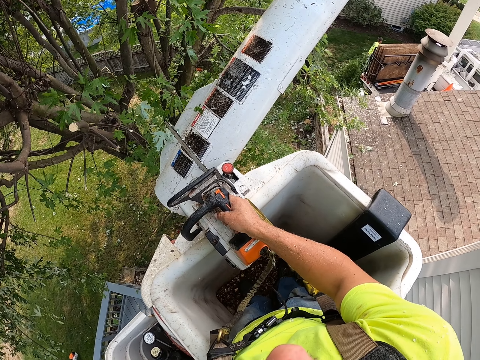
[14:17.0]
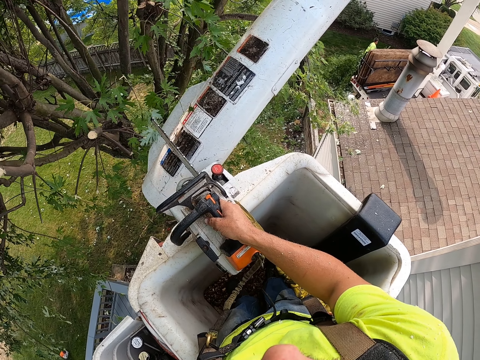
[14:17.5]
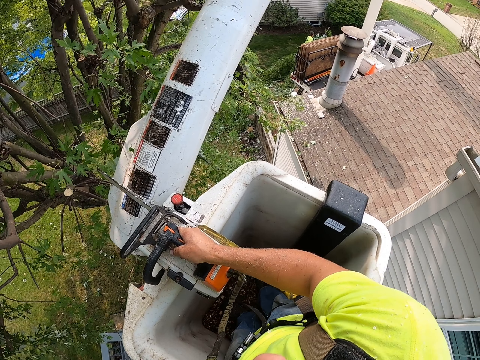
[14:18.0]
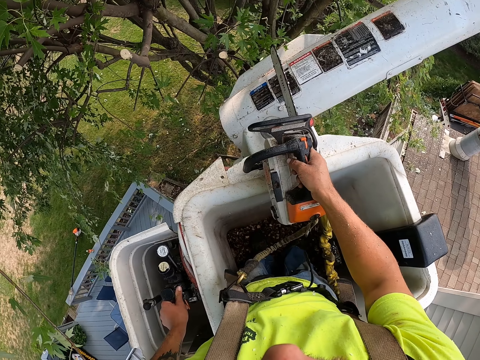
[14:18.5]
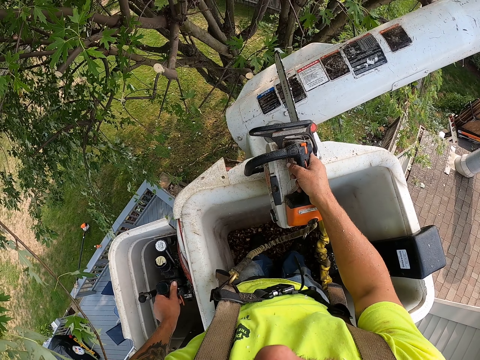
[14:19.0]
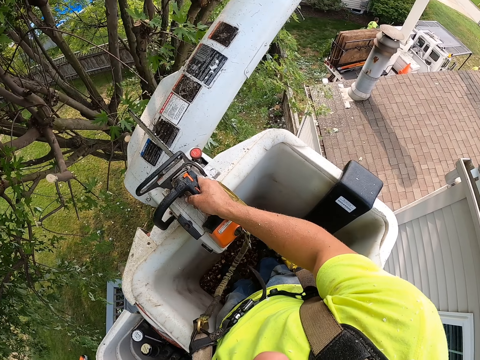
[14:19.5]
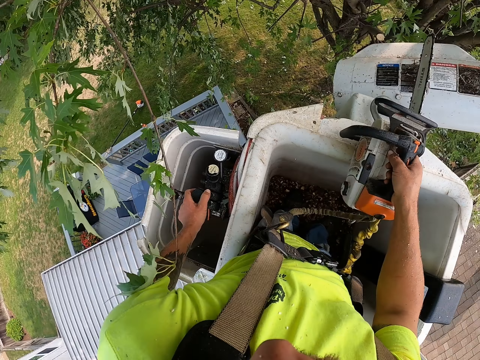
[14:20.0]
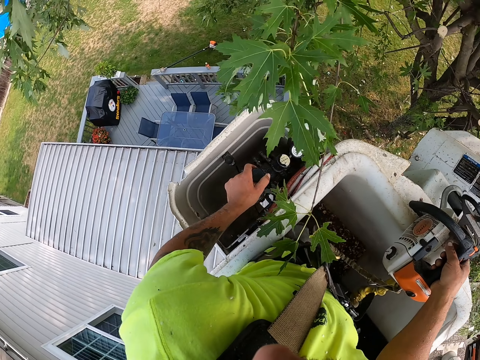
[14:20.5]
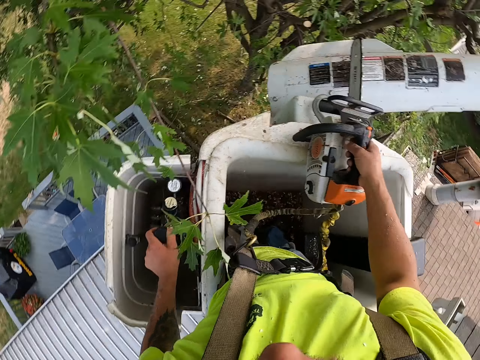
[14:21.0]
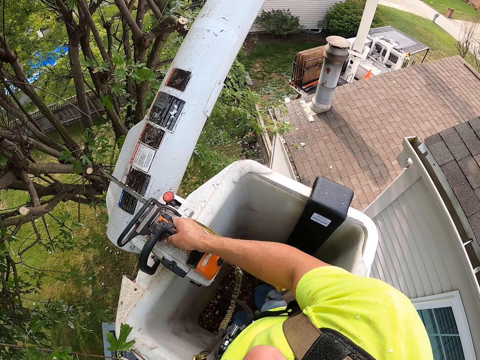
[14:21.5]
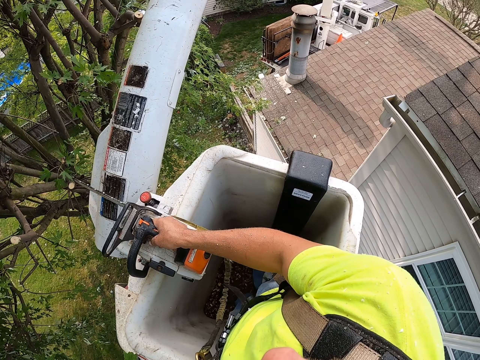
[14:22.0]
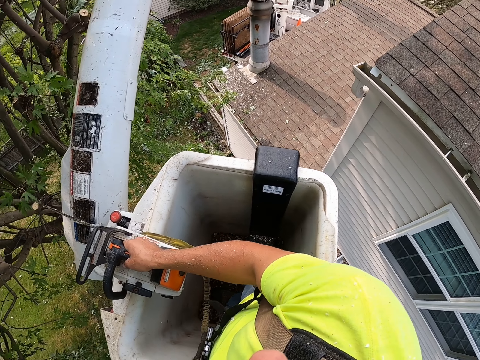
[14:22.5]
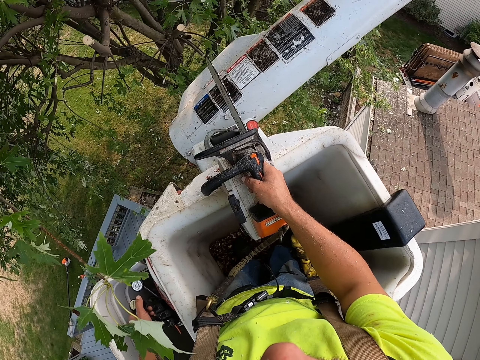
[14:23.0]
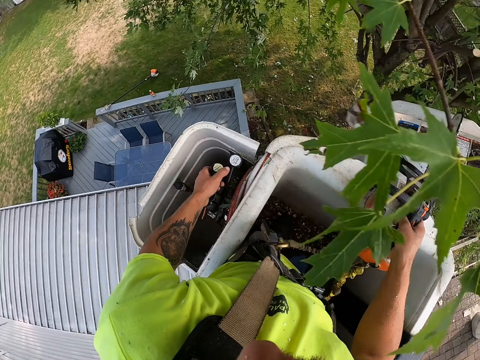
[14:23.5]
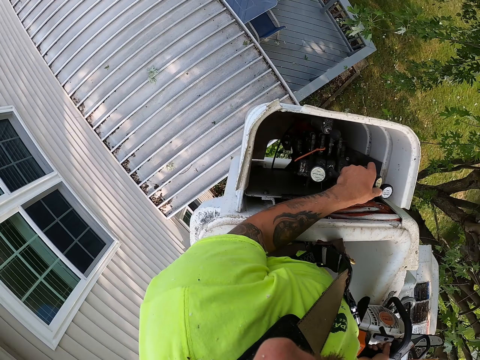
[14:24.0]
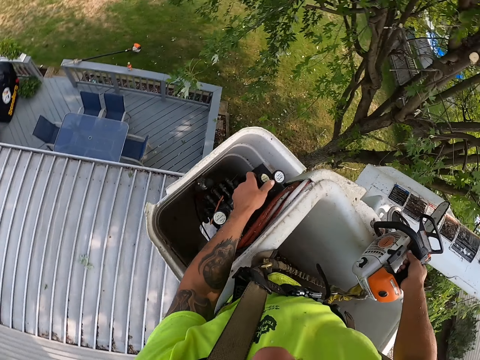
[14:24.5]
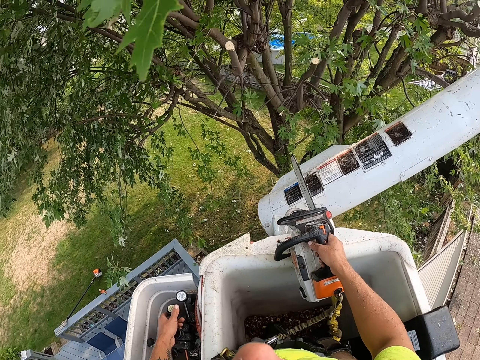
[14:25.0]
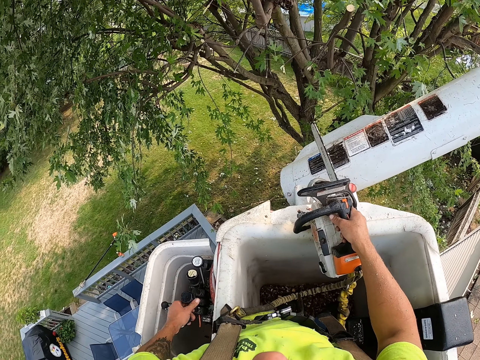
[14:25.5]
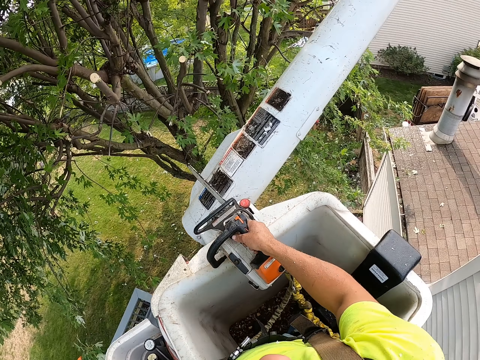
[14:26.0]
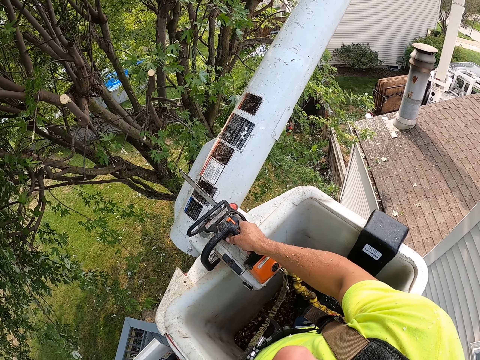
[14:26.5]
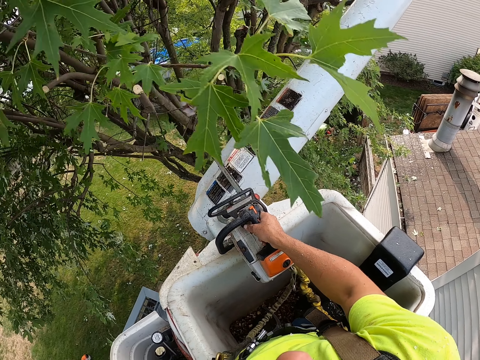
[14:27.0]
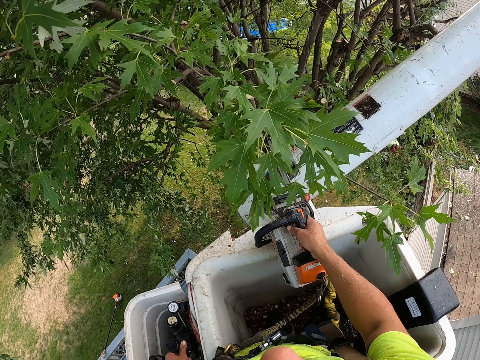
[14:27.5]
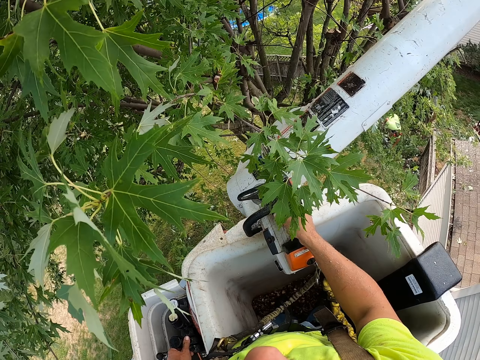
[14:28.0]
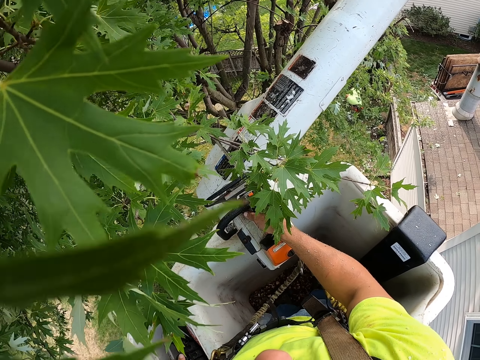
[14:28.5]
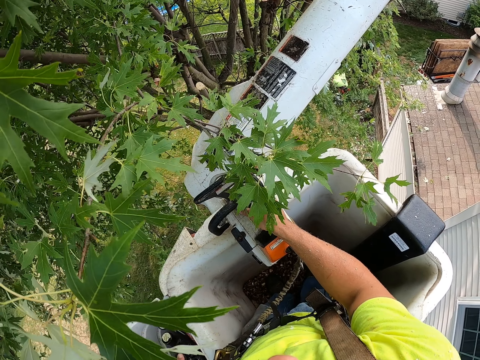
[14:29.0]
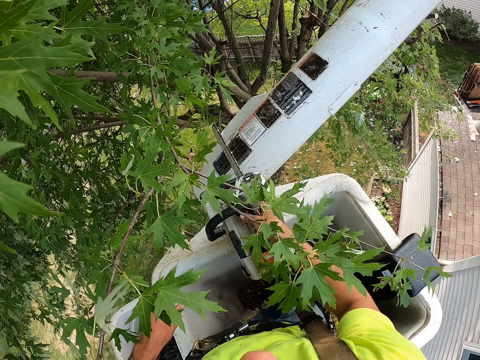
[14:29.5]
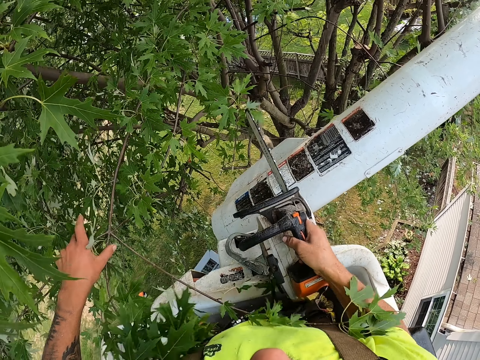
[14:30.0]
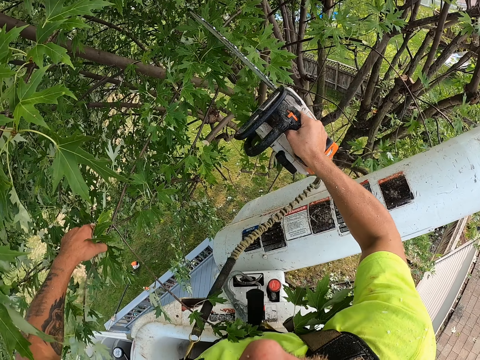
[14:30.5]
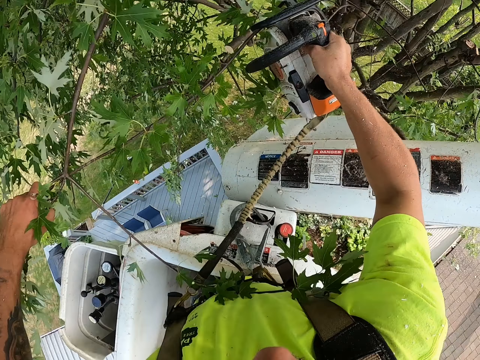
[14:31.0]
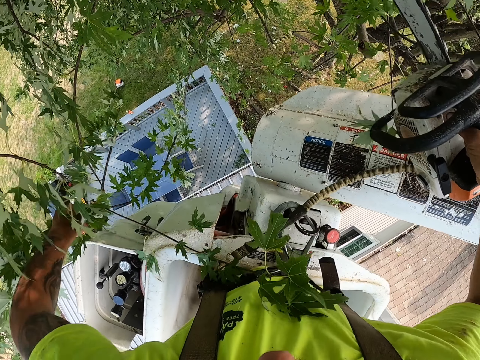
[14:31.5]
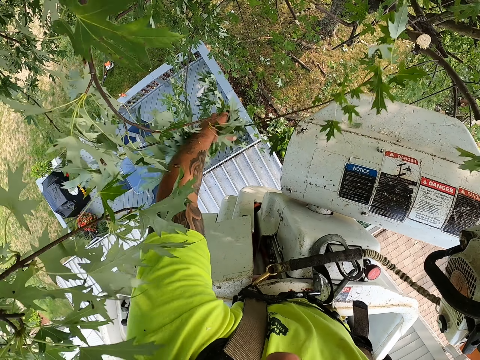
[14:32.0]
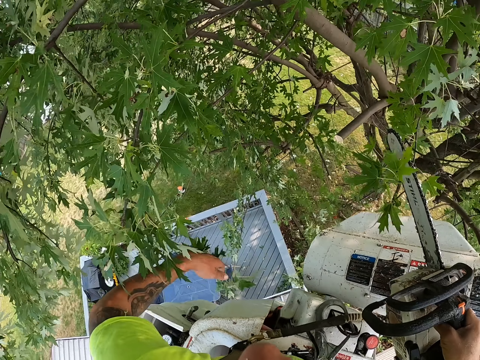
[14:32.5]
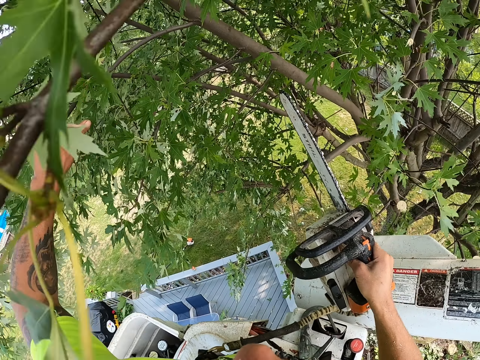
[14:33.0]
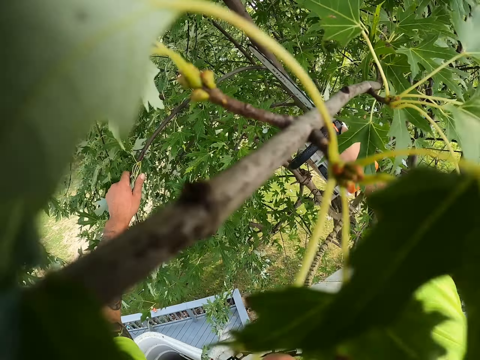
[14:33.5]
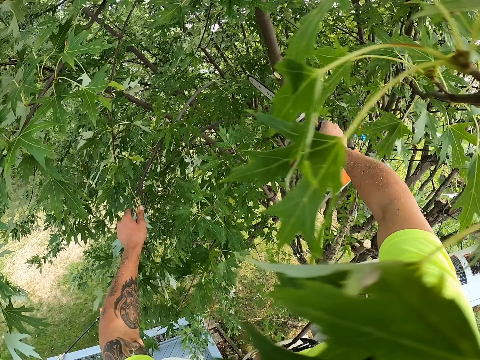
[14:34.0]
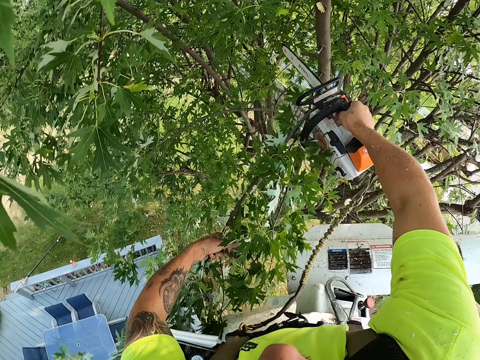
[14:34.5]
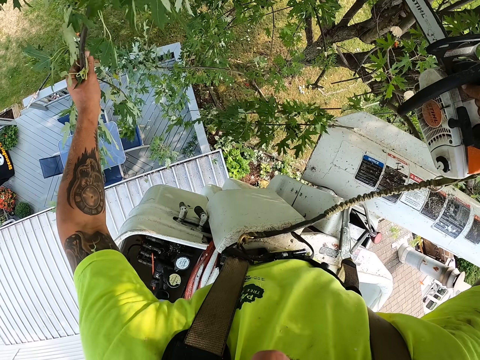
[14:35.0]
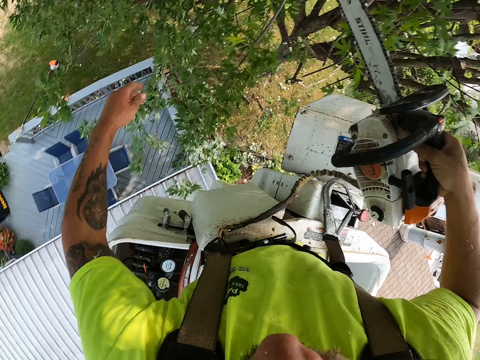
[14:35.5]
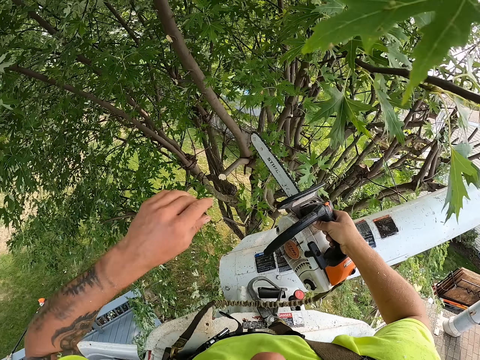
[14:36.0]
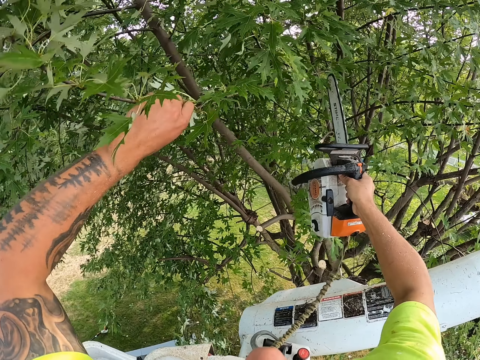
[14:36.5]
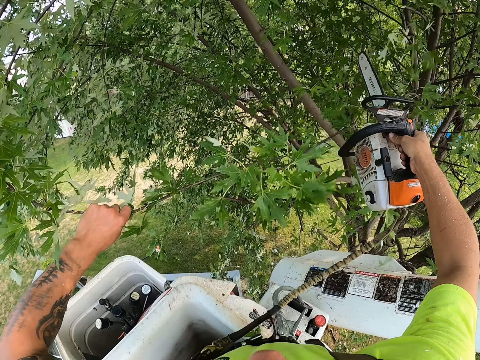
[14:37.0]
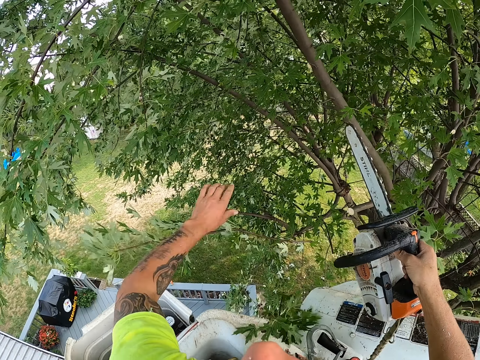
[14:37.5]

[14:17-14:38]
A man drags a branch. The camera wearer looks around. He holds a branch with his left hand. He cuts the branch from the tree with the chainsaw with his right hand. He throws the branch on the grass with his left hand. He holds a branch with his left hand. He cuts the branch from the tree with the chainsaw with his right hand. He throws the branch on the grass with his left hand. He holds a branch with his left hand. He holds the branch with his left hand again. He cuts a twig. He throws the branch on the grass with his left hand.

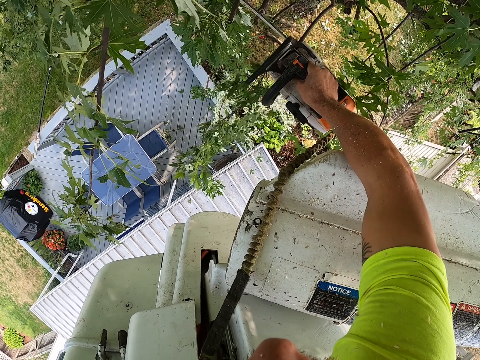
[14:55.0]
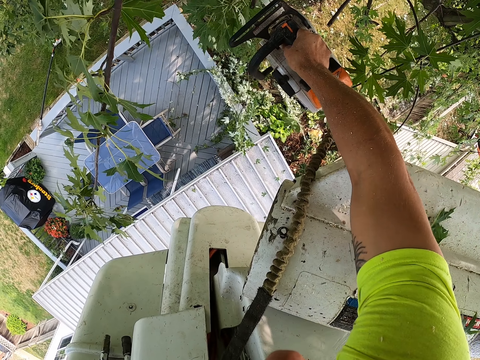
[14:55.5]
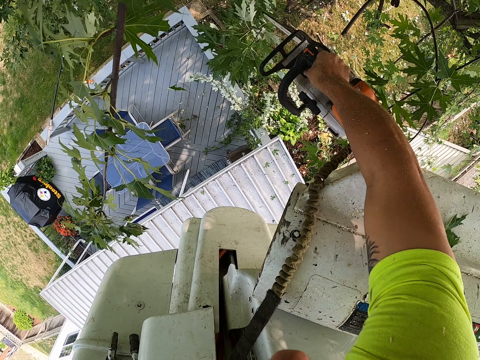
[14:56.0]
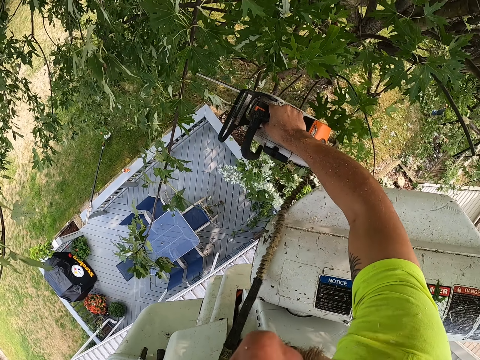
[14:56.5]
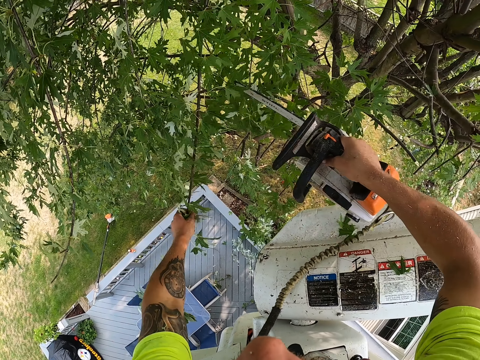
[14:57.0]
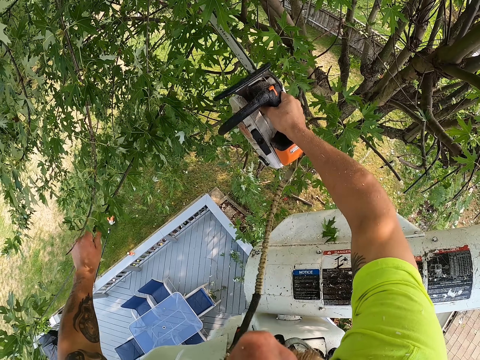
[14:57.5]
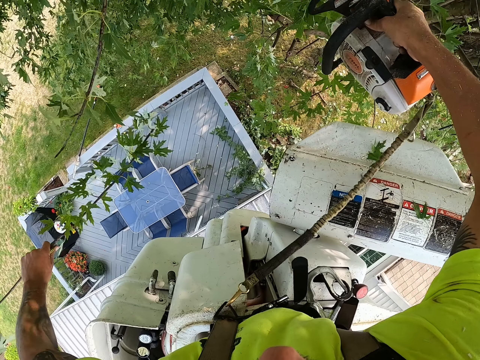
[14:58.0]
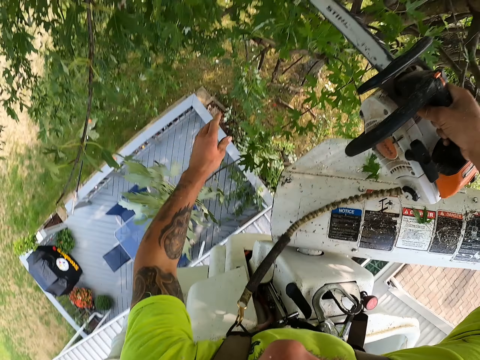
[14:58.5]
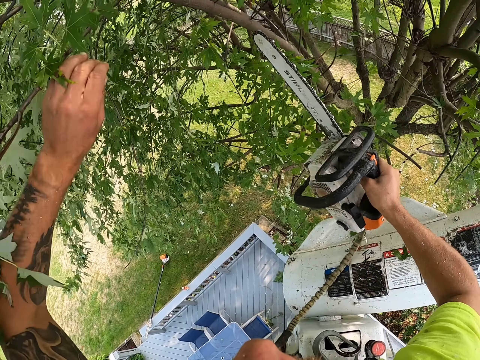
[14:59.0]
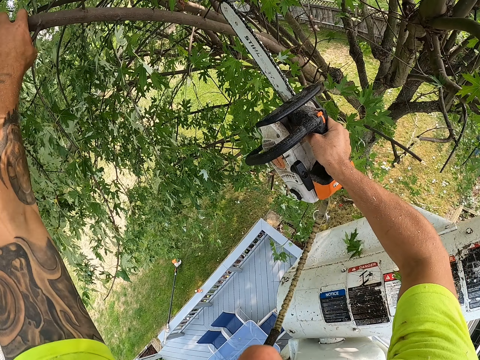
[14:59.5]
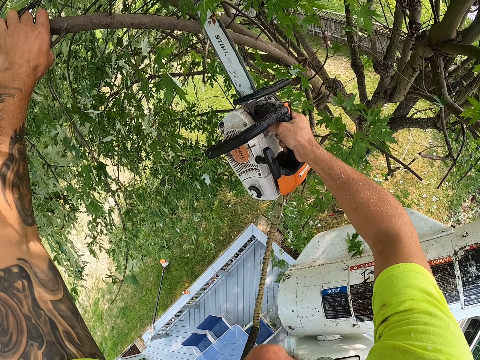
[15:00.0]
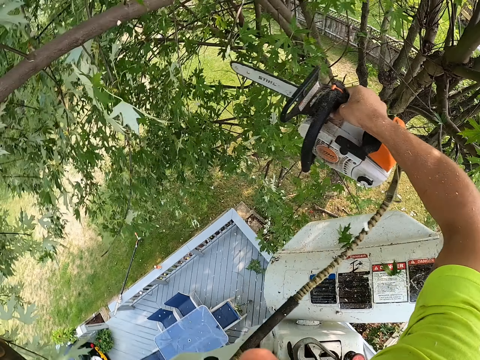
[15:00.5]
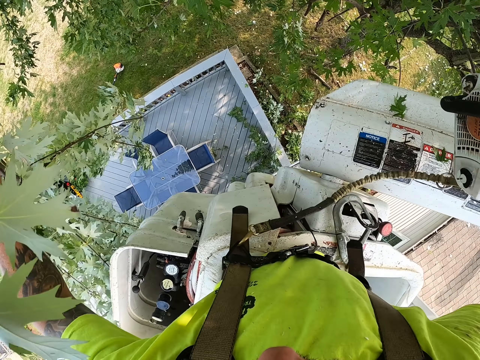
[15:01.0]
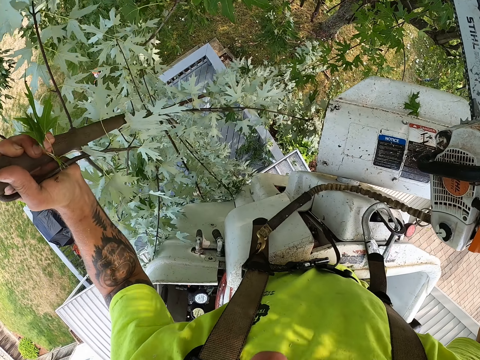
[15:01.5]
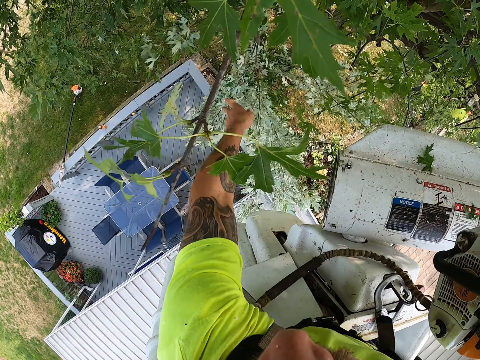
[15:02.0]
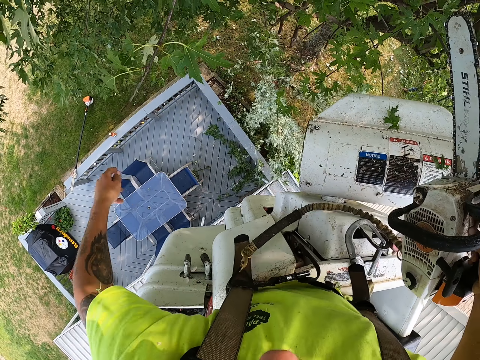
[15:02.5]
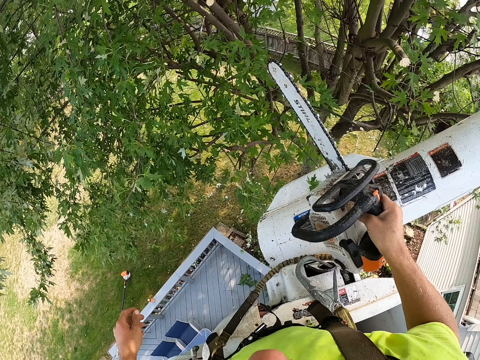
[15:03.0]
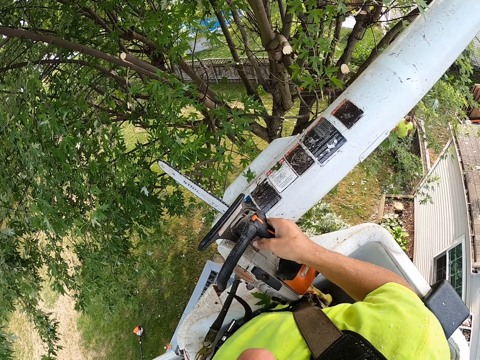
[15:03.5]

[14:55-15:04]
The camera wearer cuts a branch from the tree with the chainsaw with his right hand. He holds a branch with his left hand. He cuts the branch from the tree with the chainsaw with his right hand. He throws the branch on the grass with his left hand. He holds a branch with his left hand. He cuts the branch from the tree with the chainsaw with his right hand. He throws the branch on the grass with his left hand.
